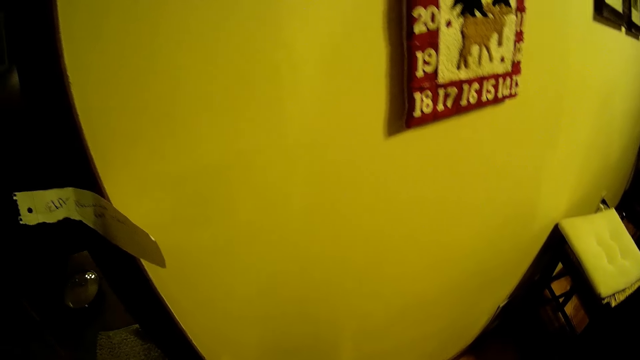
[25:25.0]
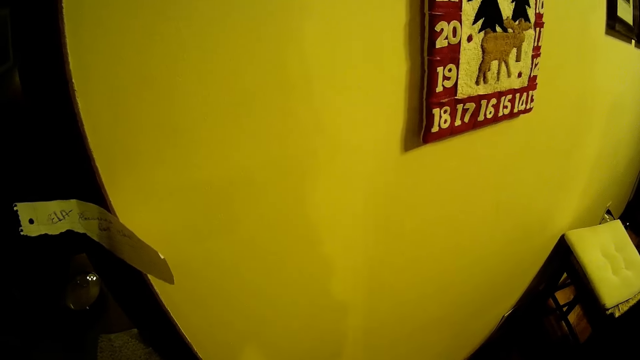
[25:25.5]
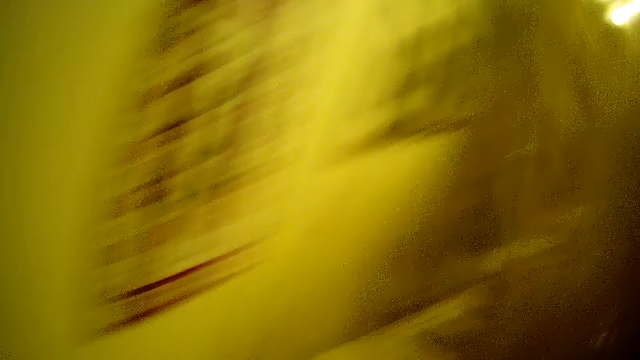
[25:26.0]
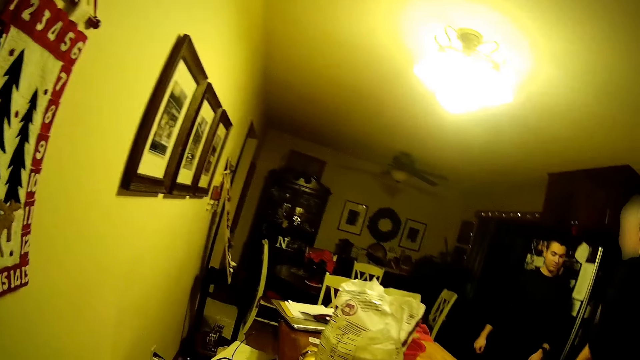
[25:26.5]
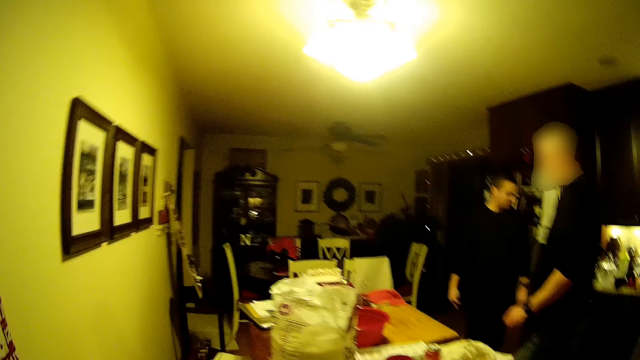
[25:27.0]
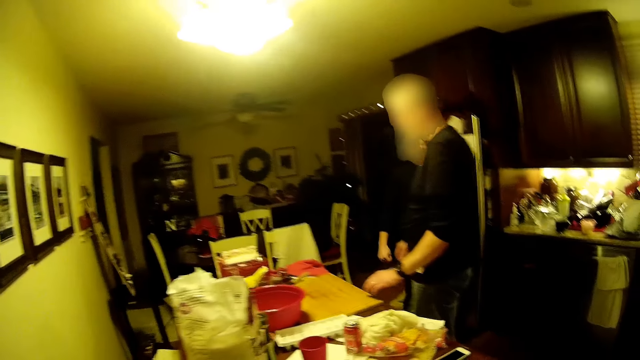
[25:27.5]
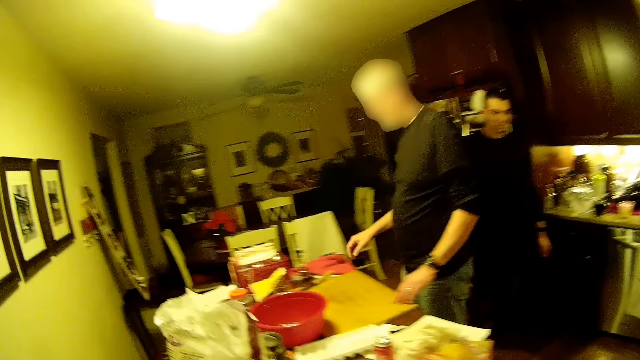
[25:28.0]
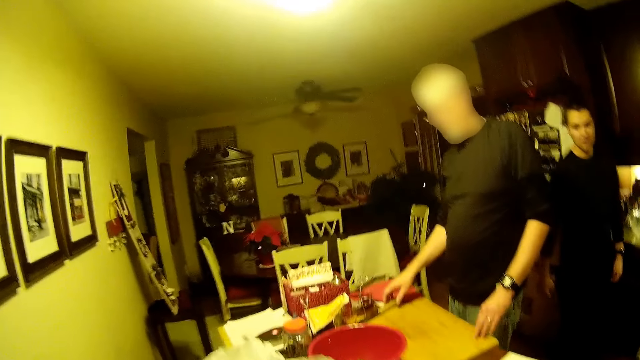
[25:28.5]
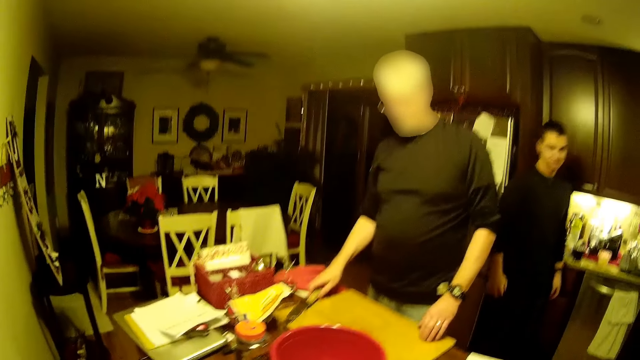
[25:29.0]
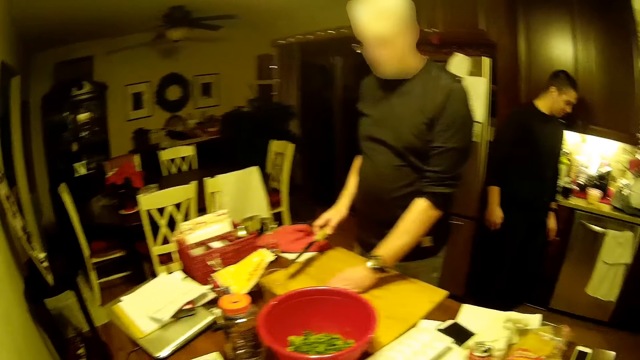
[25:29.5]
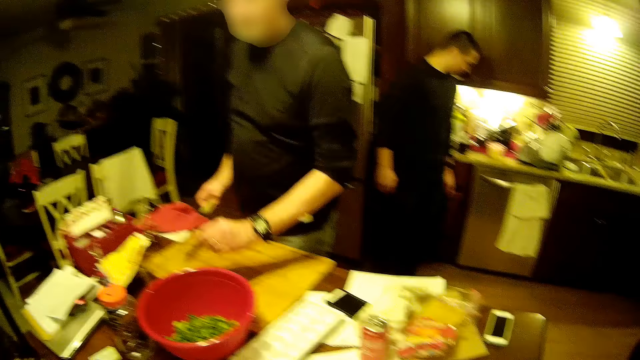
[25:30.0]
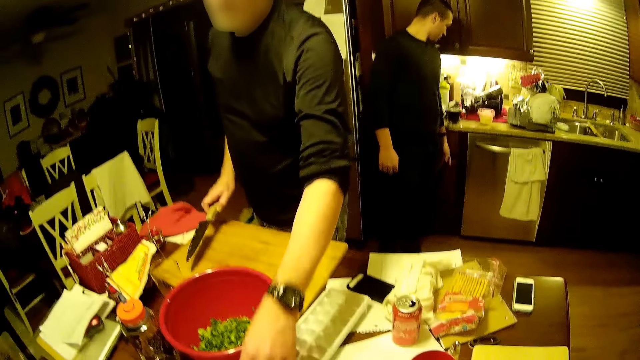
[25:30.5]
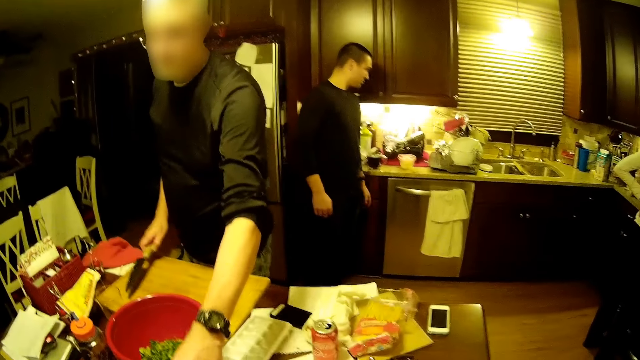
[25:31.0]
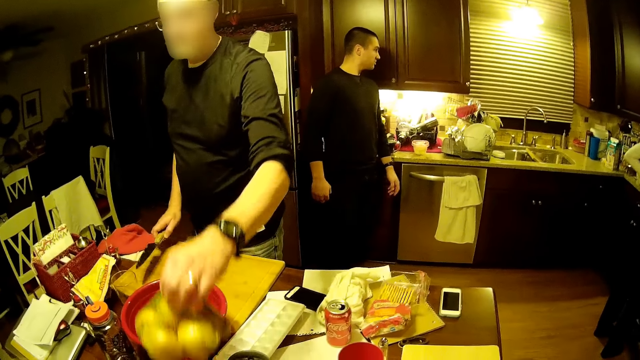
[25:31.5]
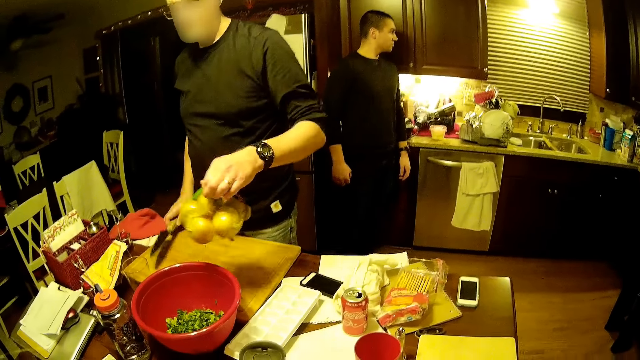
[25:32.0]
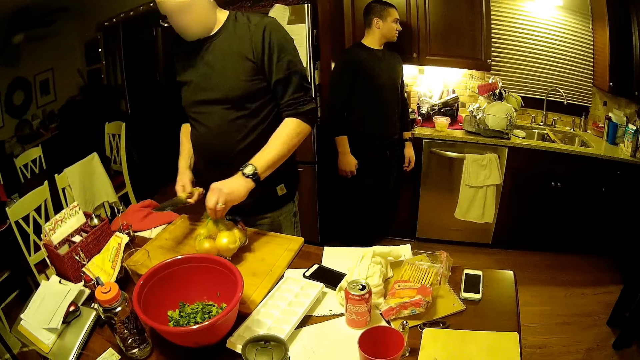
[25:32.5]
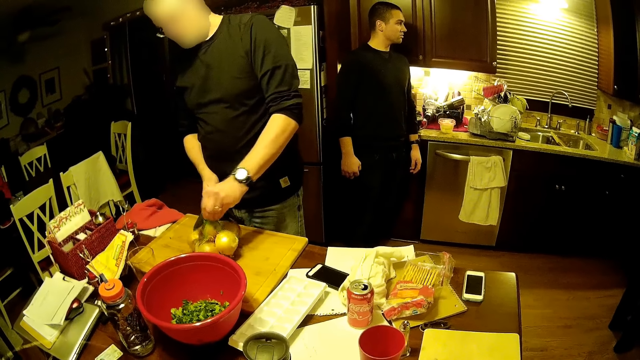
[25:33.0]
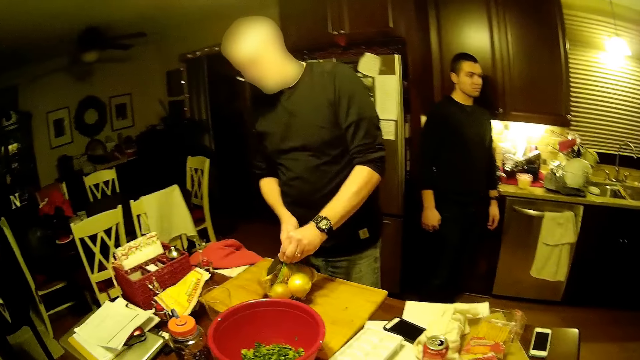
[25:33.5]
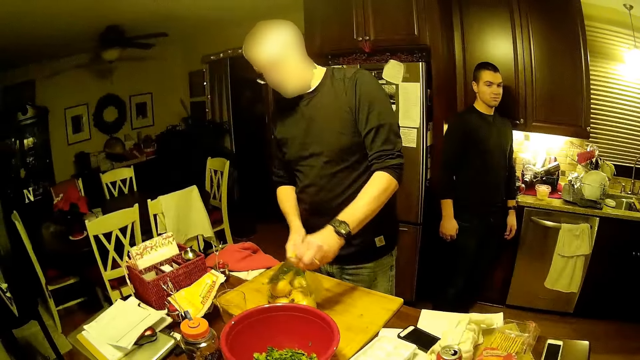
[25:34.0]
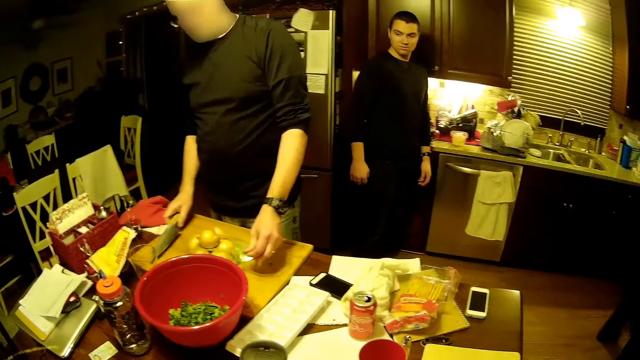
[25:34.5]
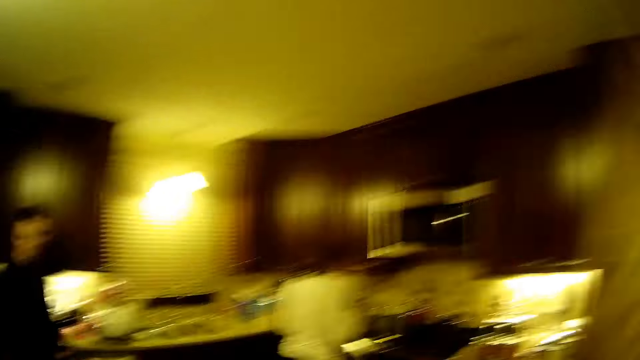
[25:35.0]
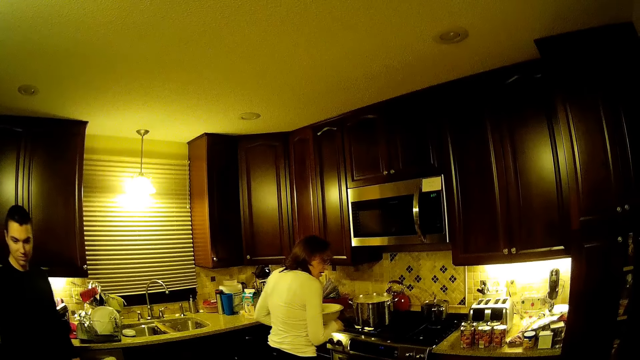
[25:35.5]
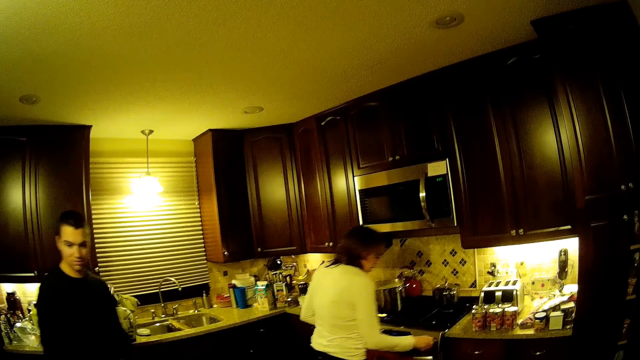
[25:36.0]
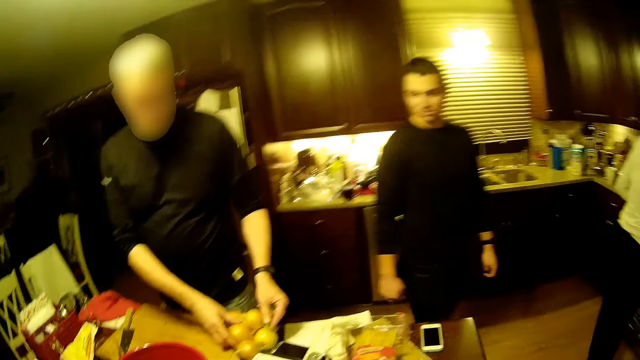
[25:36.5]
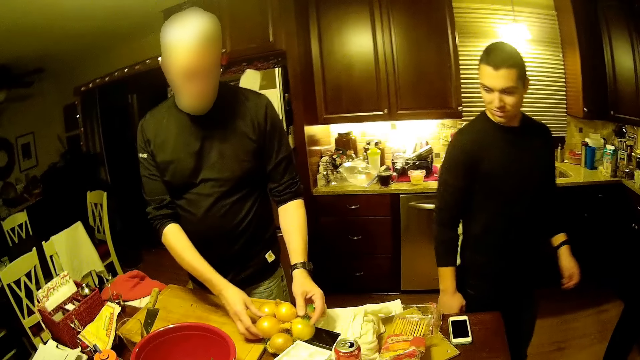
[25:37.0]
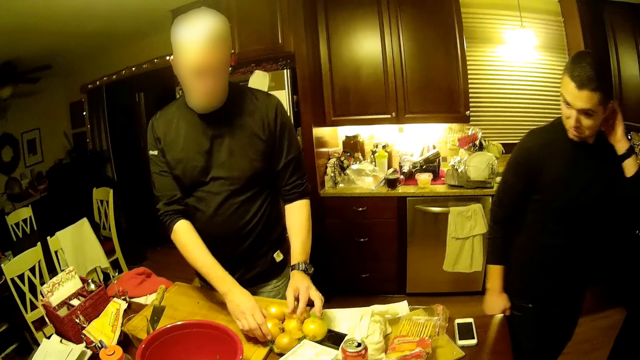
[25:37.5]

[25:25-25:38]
A man picks a knife from the table, picks fruits from the table, puts the fruits on the table and cuts the packet of fruits. The camera wearer stares at the man. They stare around the house.

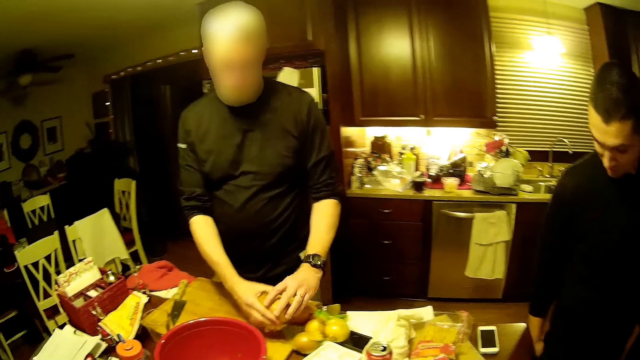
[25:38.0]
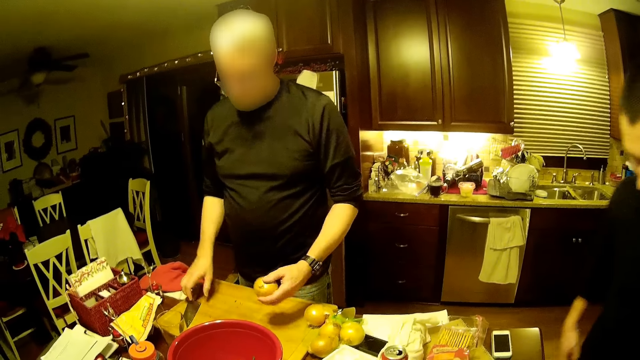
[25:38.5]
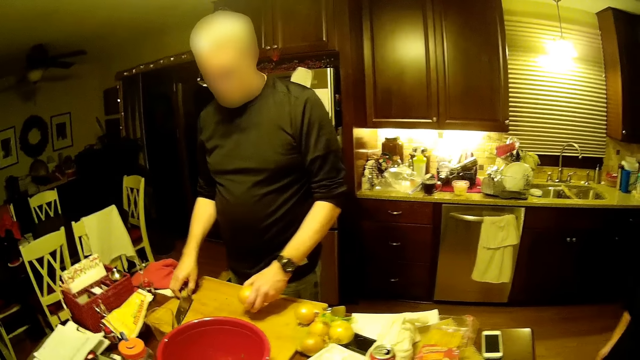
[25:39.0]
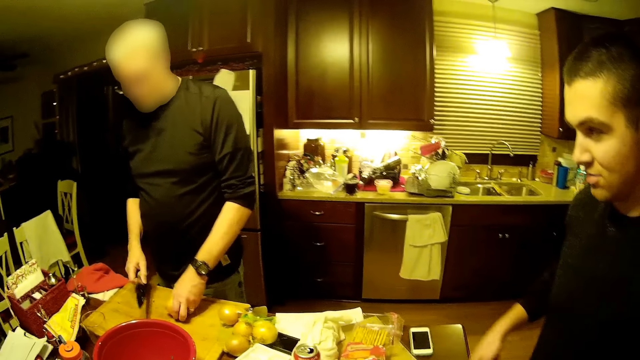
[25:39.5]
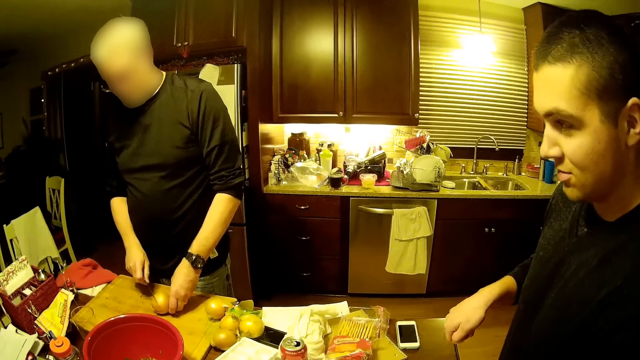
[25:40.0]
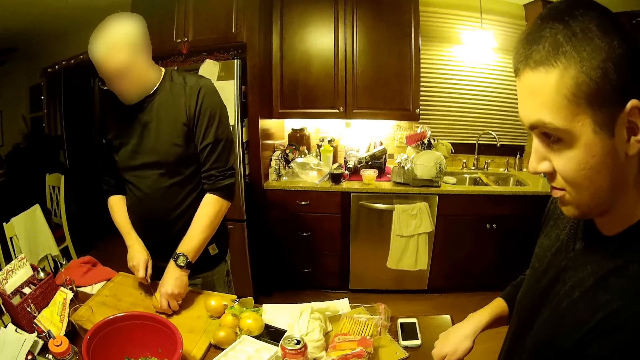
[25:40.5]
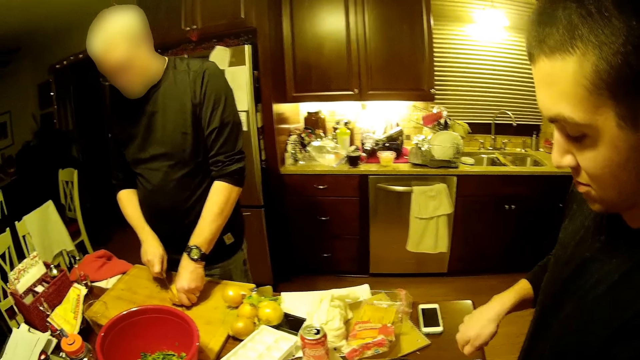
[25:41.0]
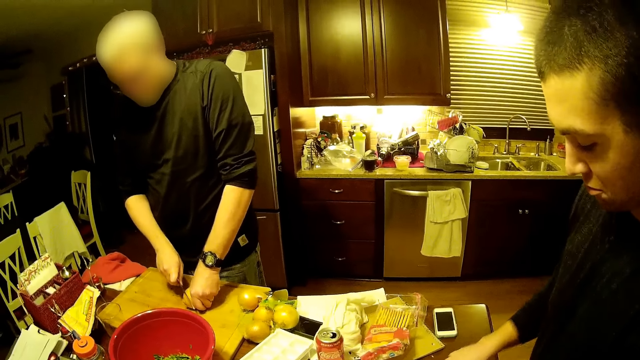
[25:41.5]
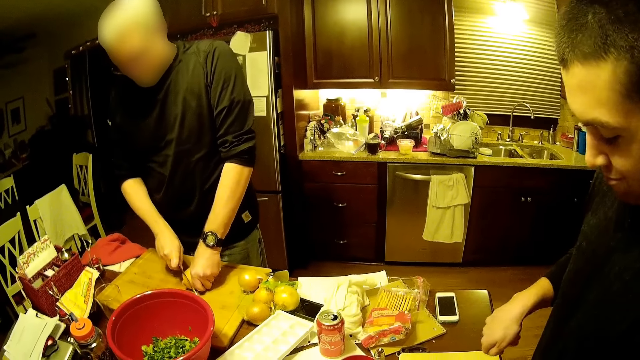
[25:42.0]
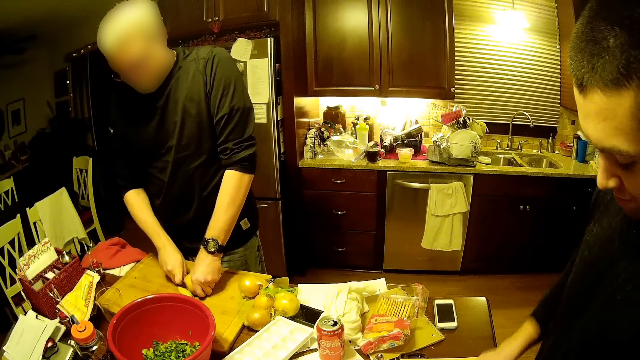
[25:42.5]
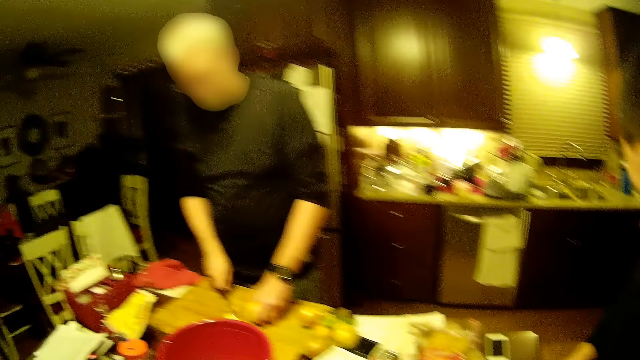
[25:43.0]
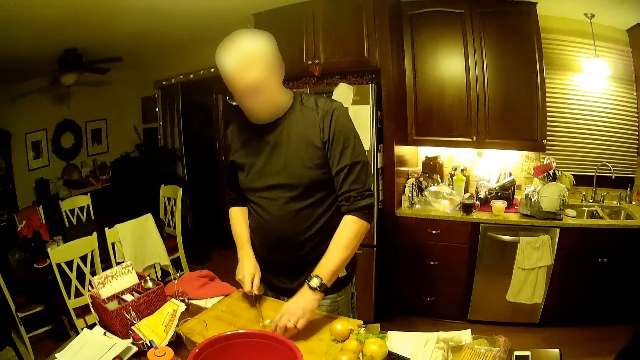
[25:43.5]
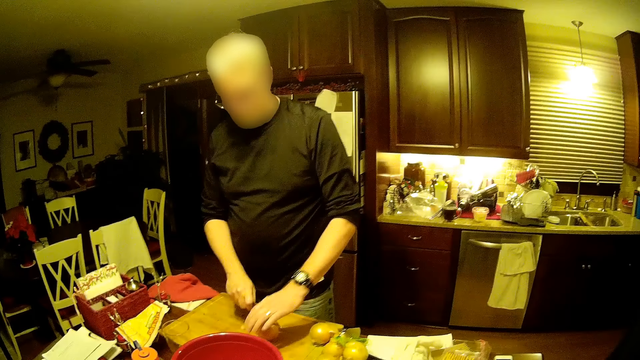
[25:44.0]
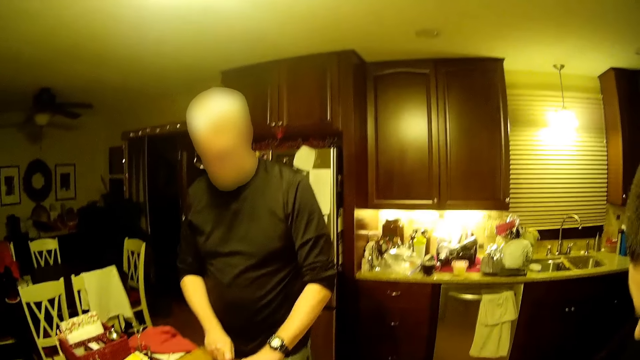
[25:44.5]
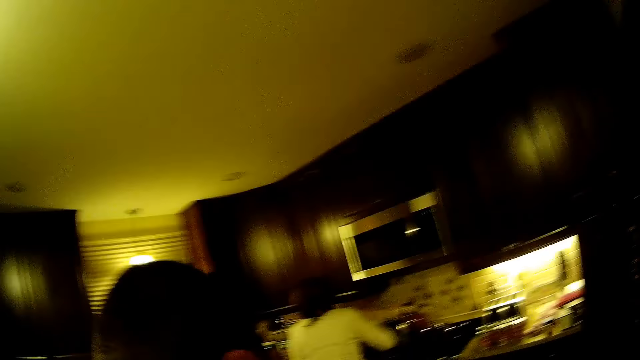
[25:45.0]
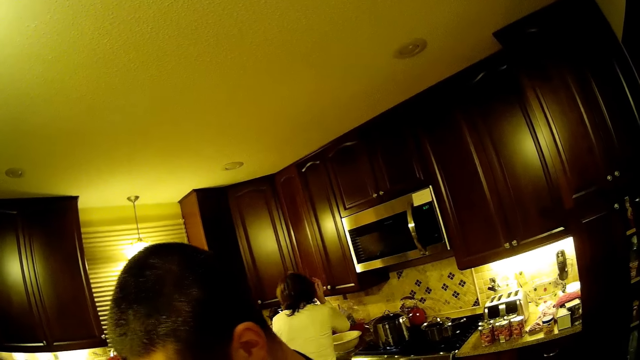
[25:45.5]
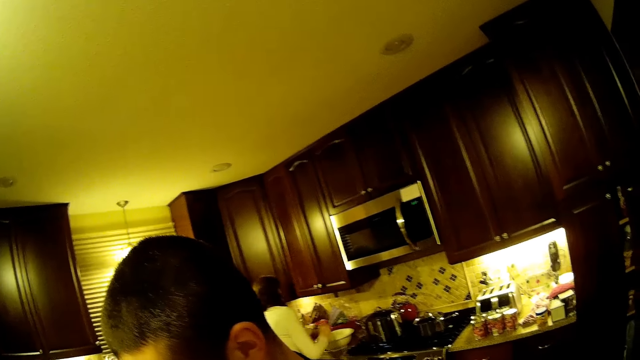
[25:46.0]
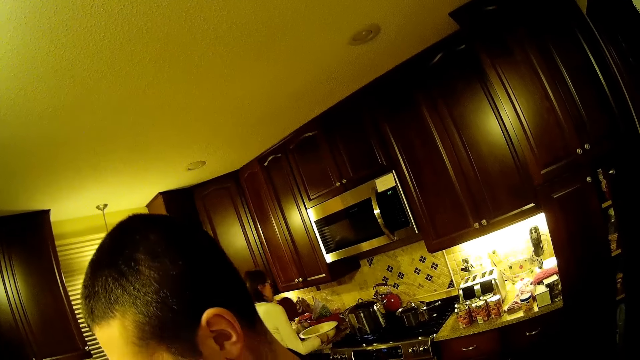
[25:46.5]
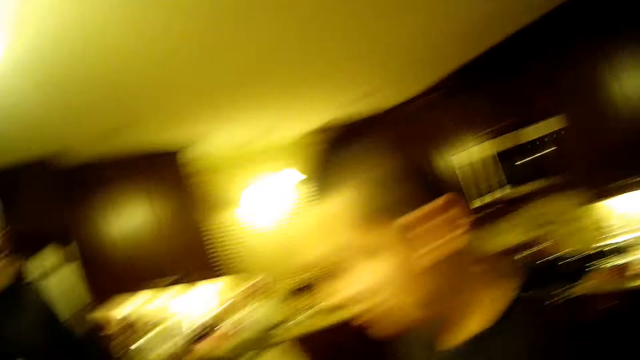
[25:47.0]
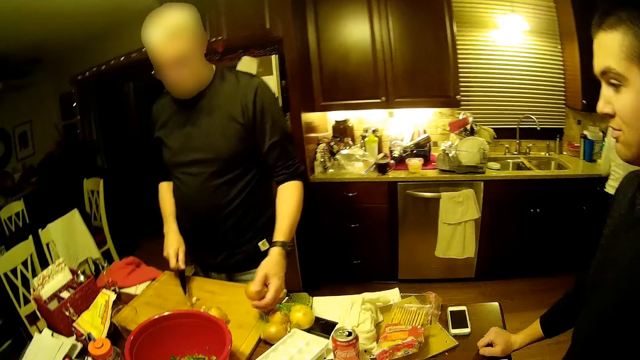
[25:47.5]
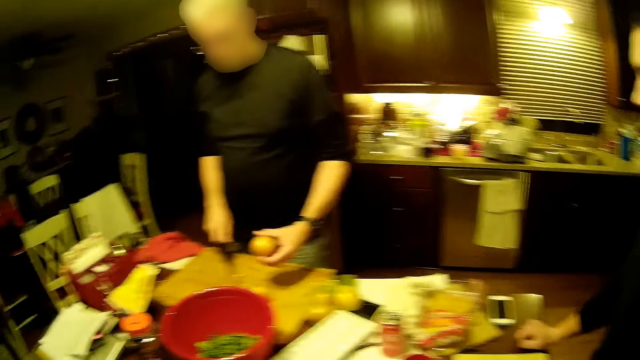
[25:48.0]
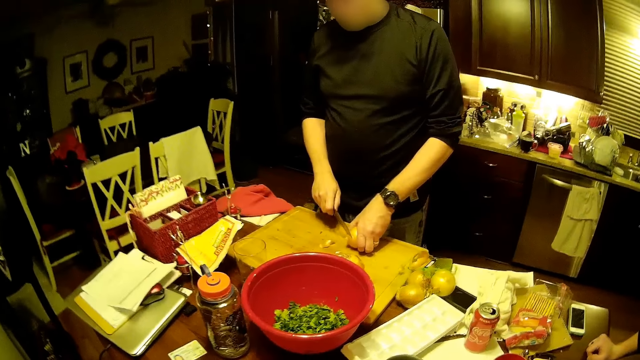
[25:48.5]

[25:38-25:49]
A man cuts fruits on the chop board.
